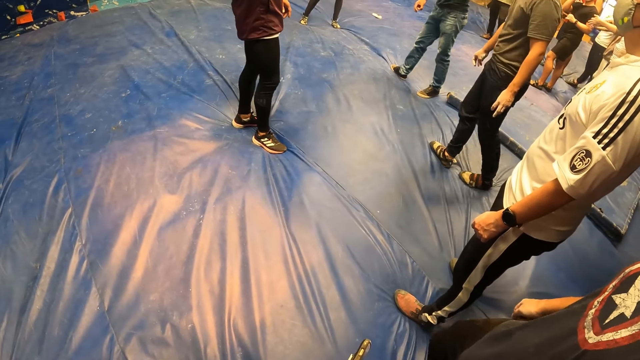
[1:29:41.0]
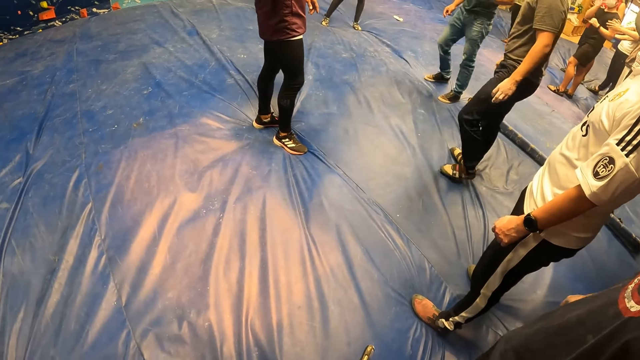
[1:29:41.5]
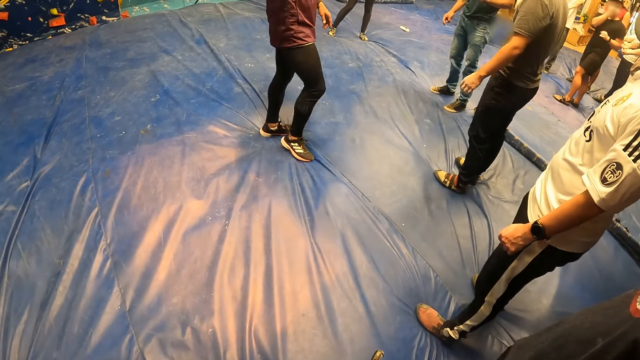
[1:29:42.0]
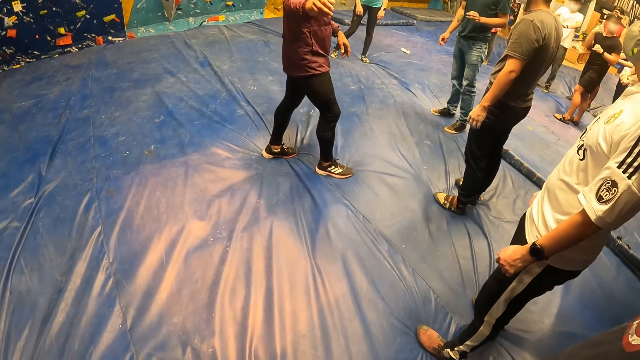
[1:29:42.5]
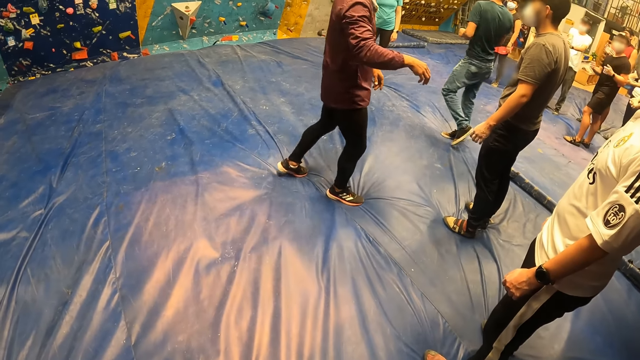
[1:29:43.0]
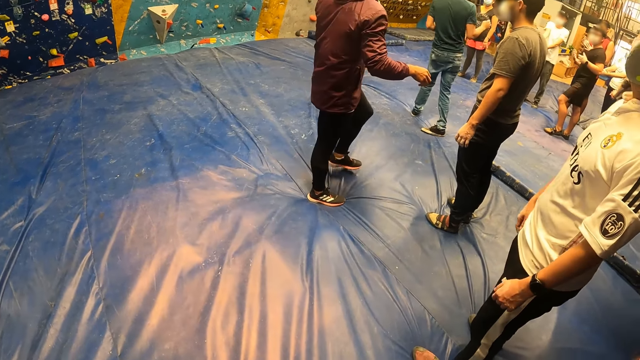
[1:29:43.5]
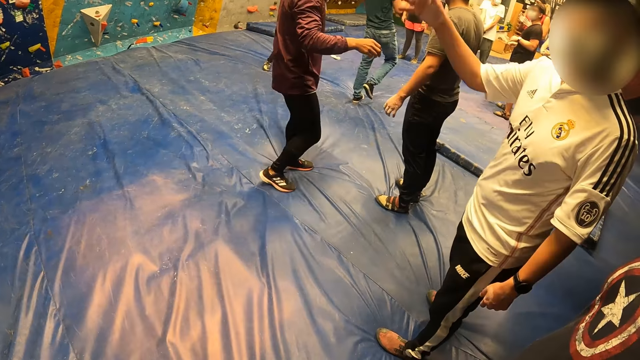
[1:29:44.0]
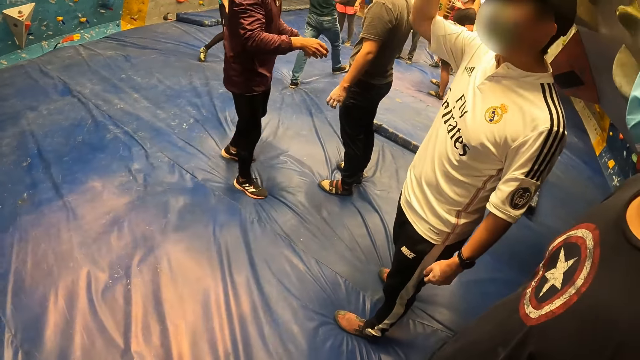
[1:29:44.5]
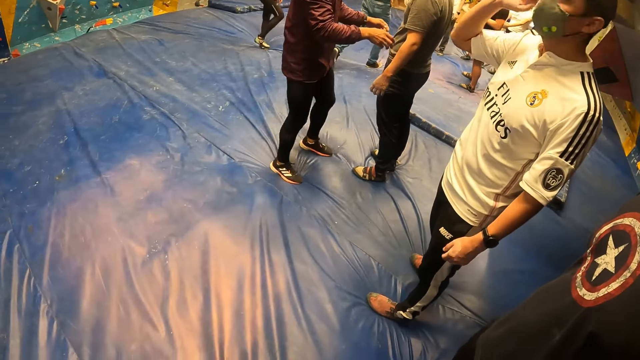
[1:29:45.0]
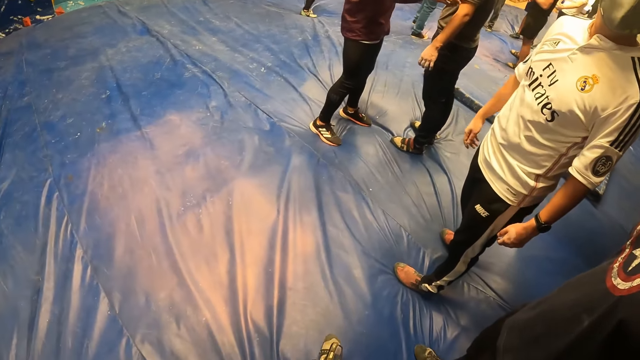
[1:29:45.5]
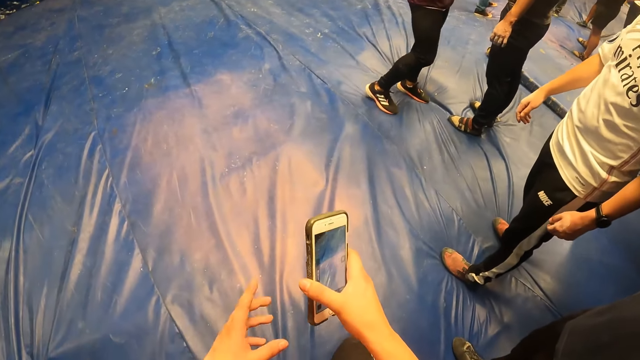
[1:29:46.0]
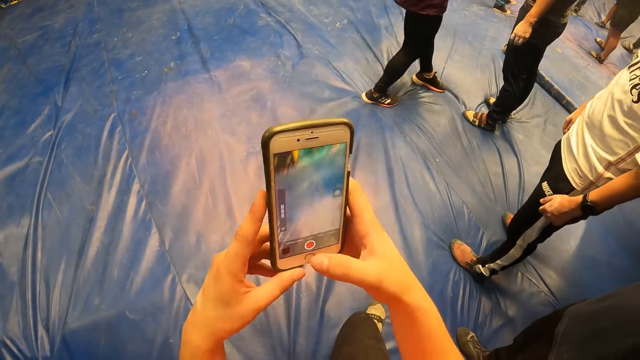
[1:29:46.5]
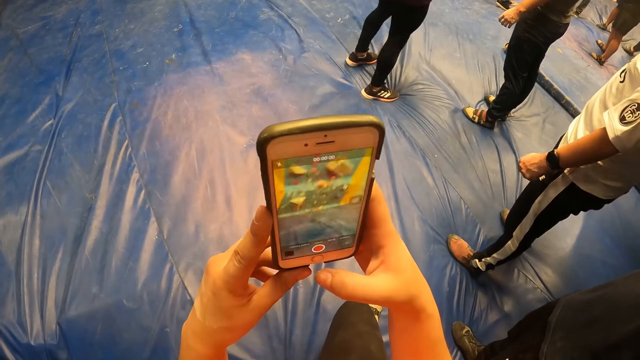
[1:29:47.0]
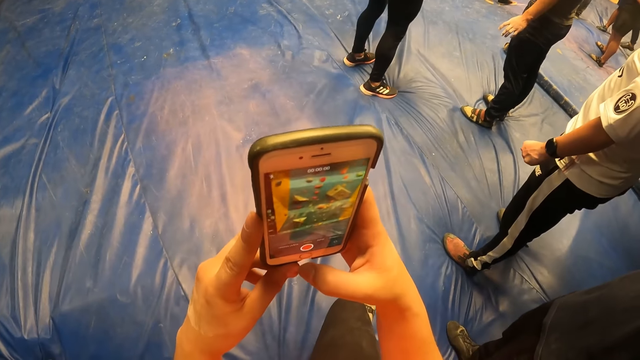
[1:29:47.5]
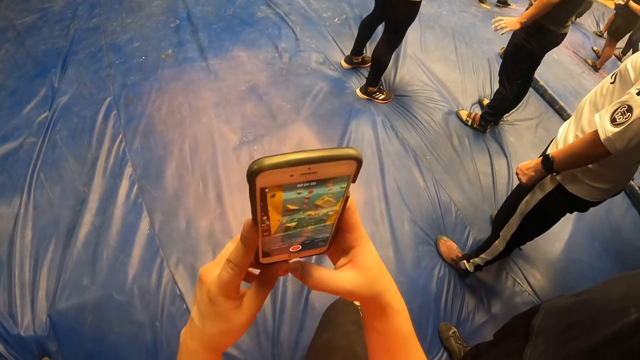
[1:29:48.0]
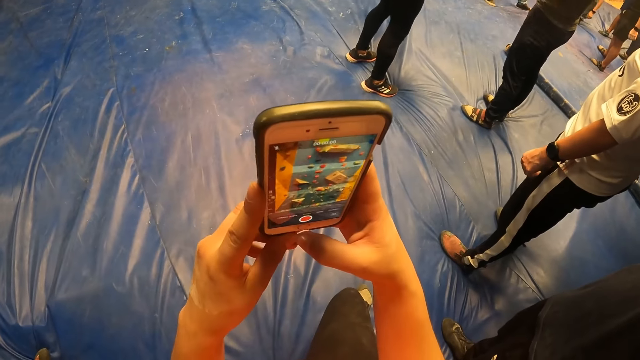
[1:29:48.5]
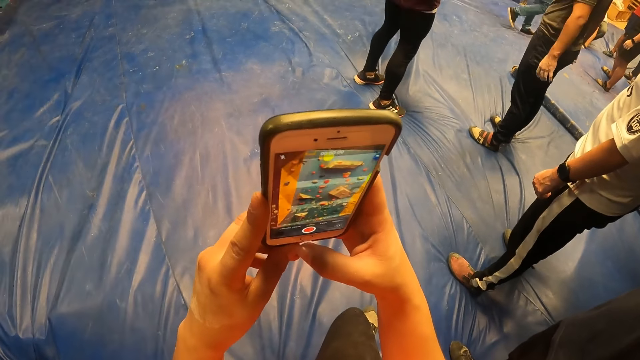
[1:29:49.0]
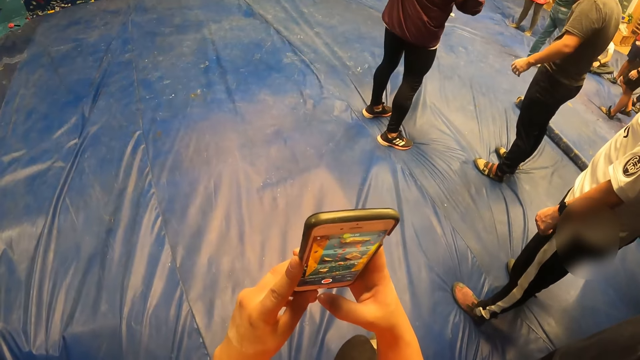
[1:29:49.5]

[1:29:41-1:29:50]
The camera wearer interacts with the phone with both hands. They move the phone. They operate the phone.

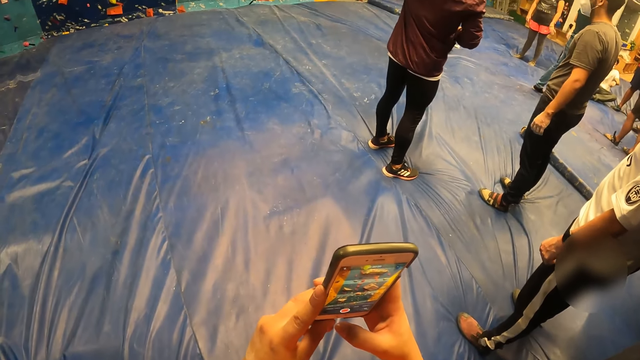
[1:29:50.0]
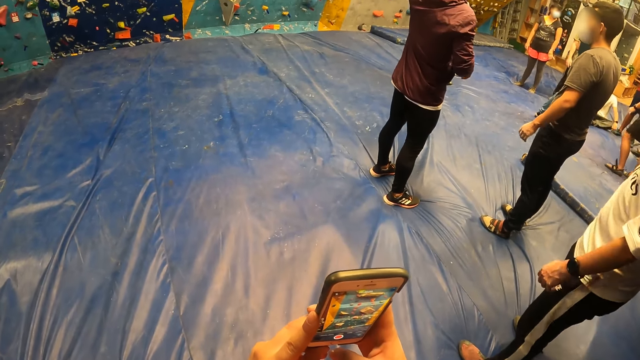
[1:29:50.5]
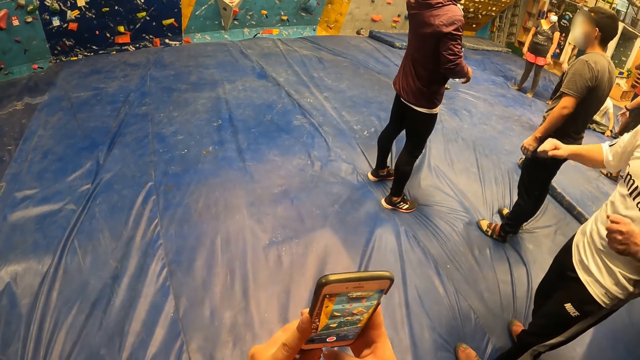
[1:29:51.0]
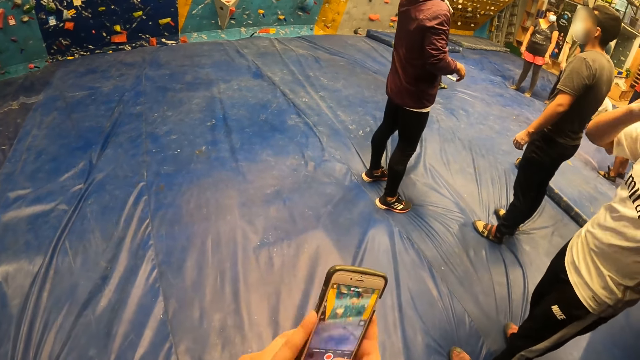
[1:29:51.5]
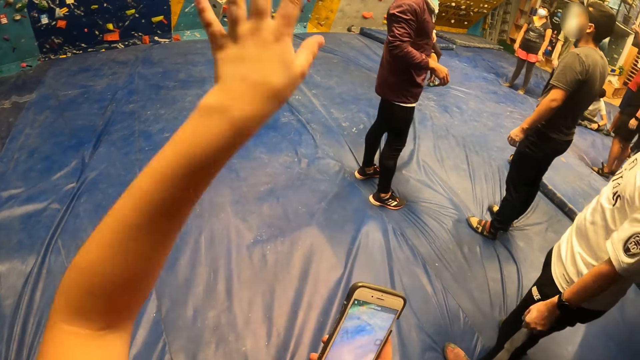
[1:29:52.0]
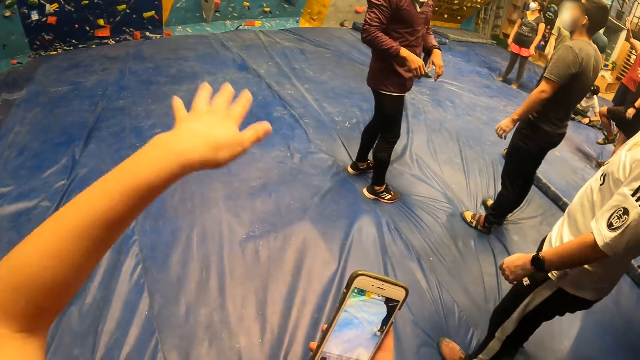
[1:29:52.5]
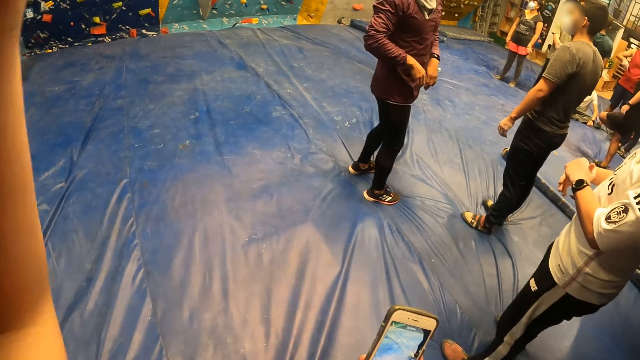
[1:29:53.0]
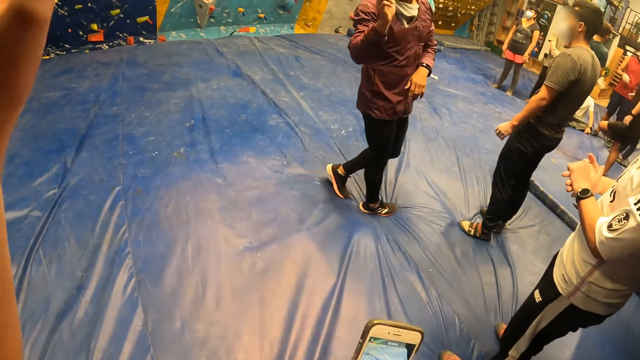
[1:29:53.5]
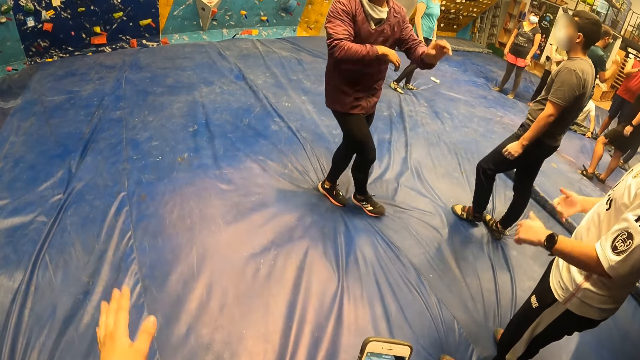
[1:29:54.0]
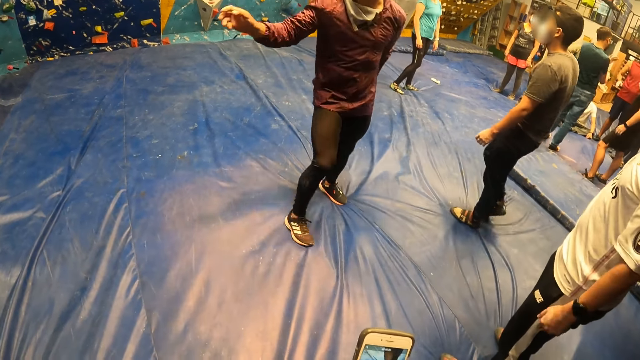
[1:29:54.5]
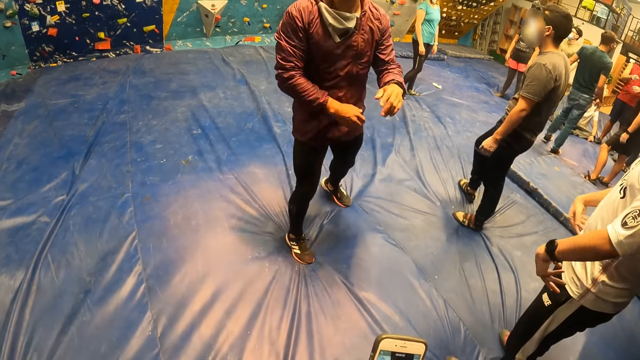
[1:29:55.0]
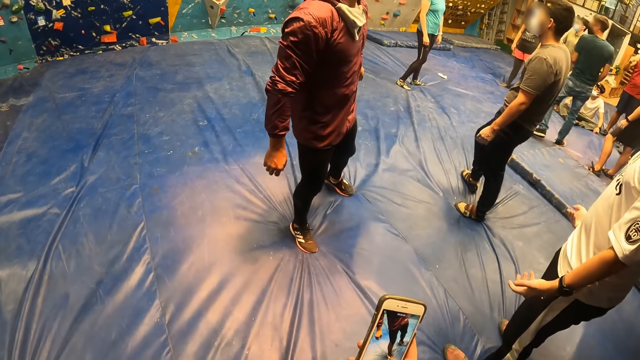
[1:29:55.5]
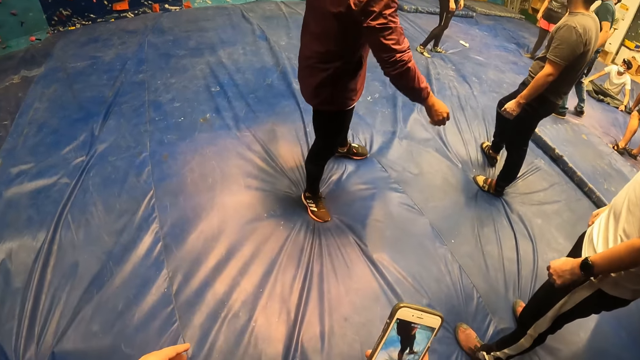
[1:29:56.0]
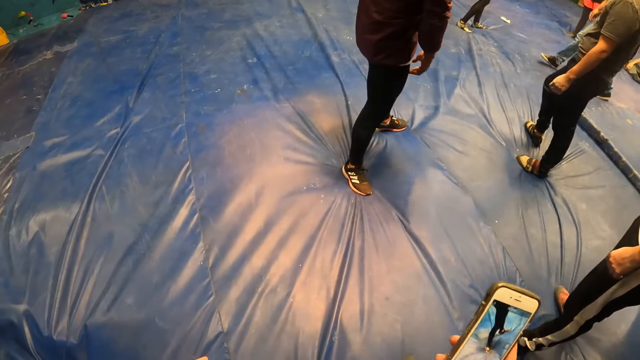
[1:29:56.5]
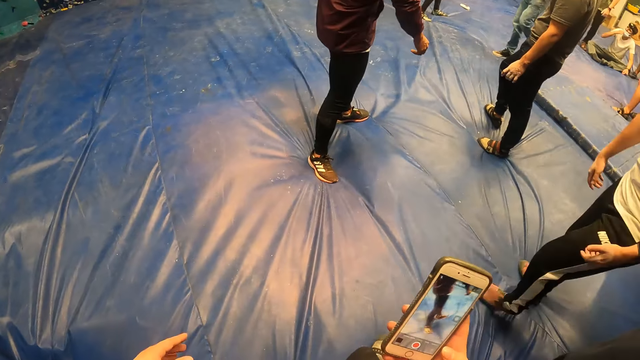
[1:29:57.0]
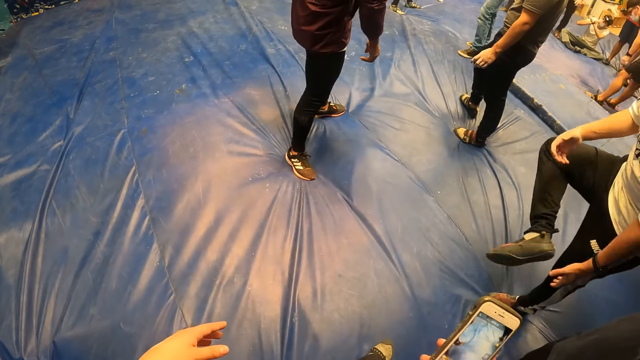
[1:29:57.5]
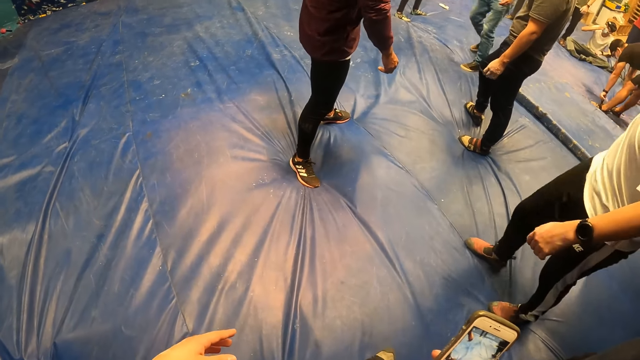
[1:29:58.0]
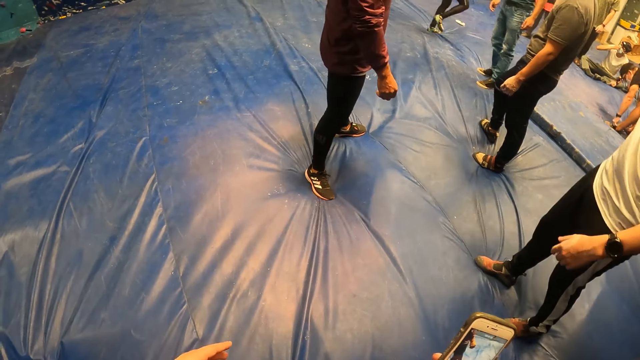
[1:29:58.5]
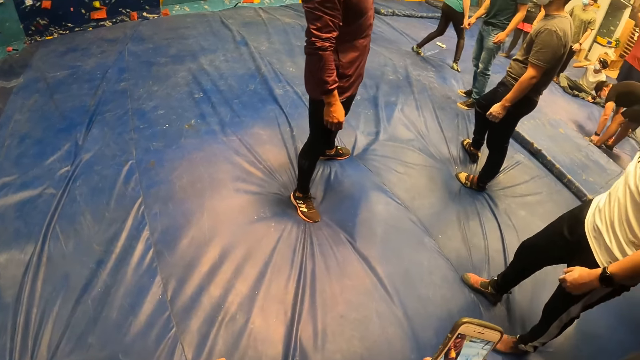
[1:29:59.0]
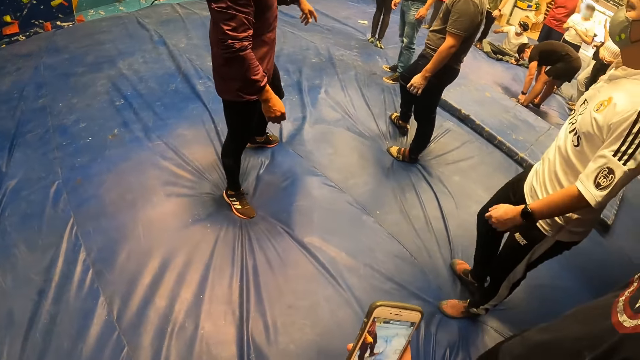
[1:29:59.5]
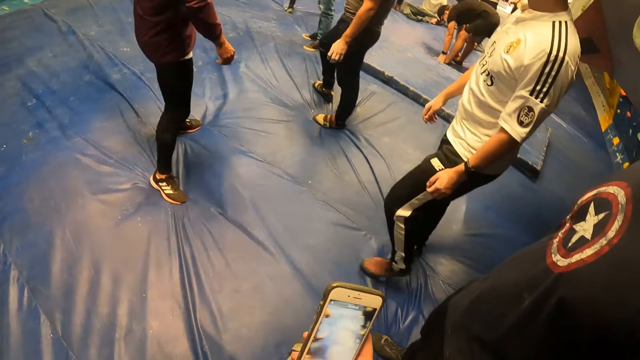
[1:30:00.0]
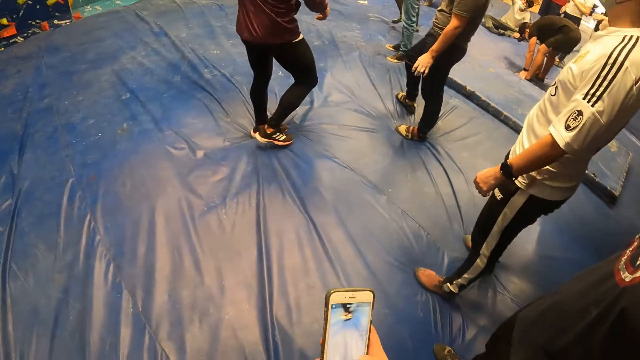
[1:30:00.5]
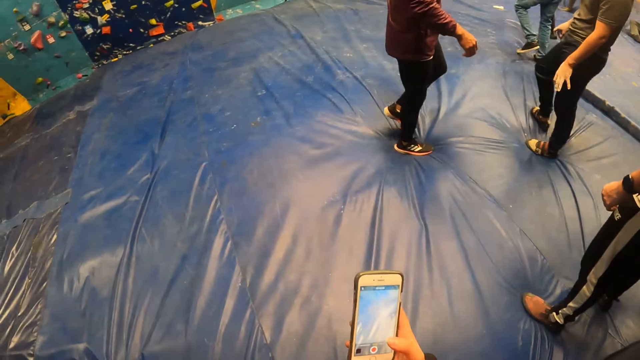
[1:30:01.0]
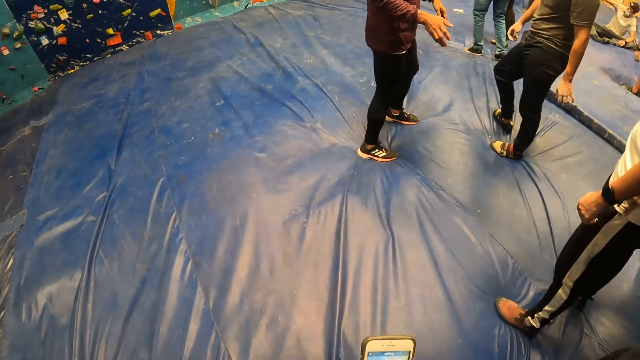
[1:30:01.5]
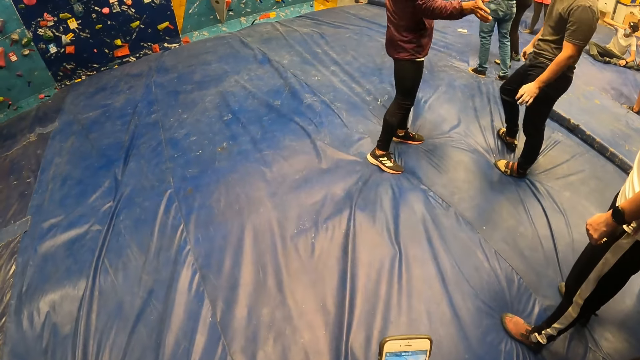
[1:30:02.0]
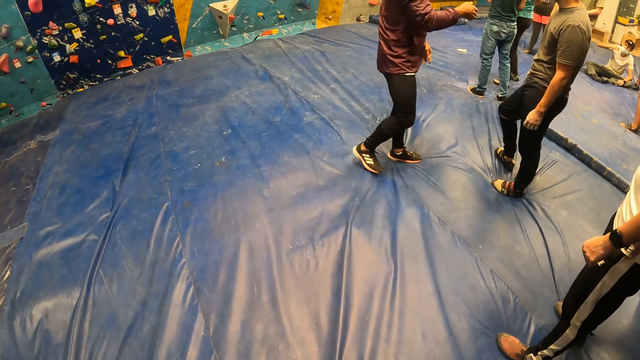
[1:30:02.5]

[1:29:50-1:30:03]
The camera wearer interacts with a man. They move the hands. The man moves the hands. The camera wearer operates the phone.
